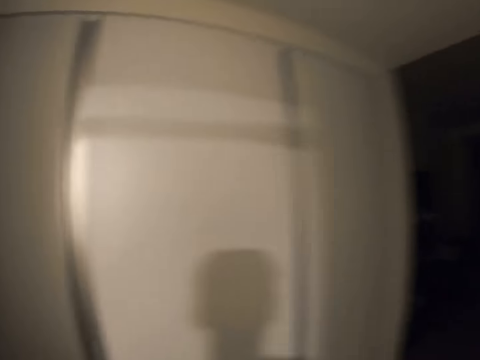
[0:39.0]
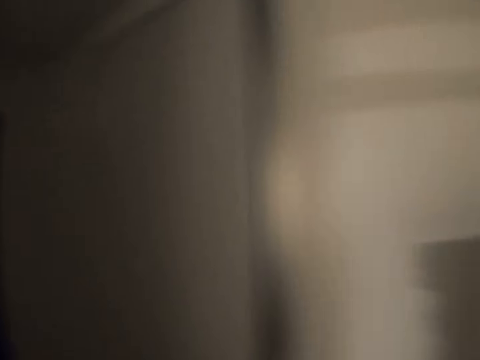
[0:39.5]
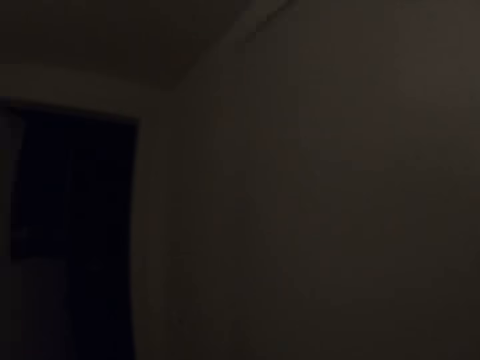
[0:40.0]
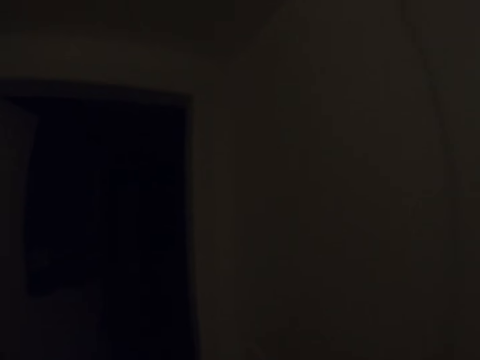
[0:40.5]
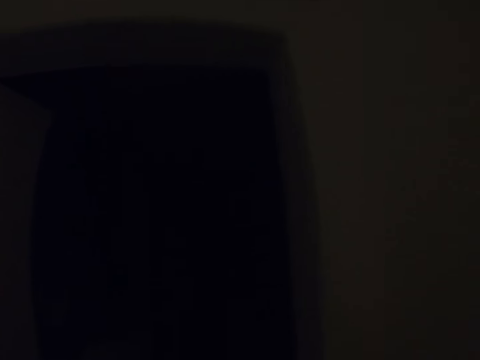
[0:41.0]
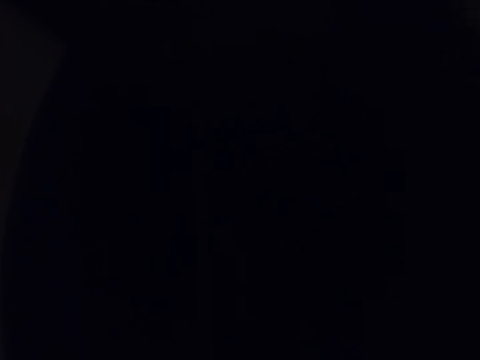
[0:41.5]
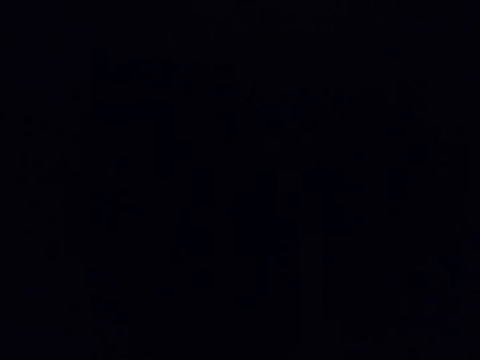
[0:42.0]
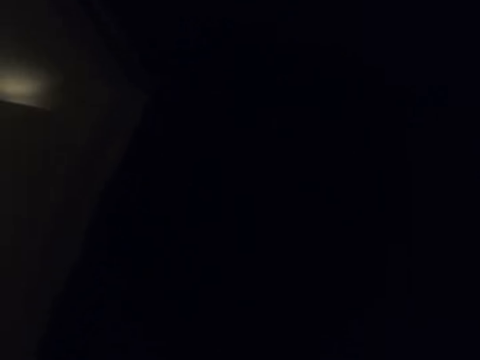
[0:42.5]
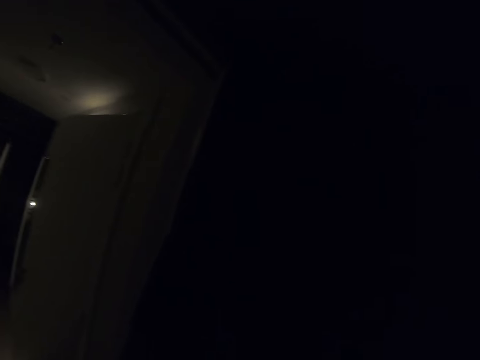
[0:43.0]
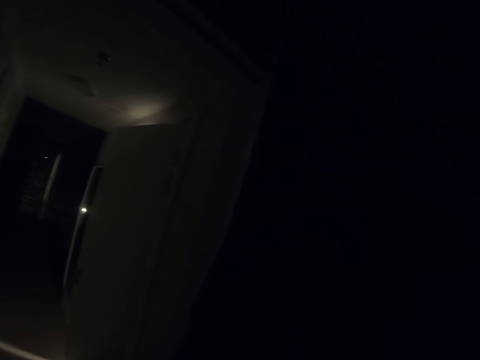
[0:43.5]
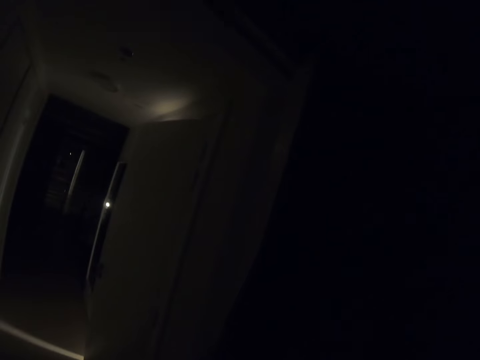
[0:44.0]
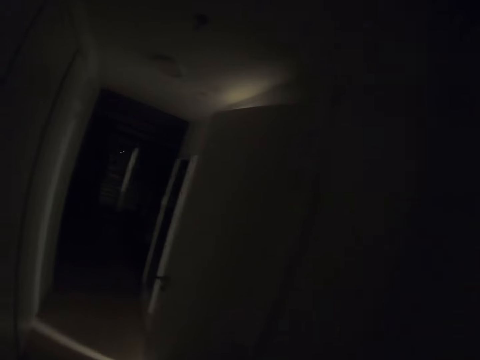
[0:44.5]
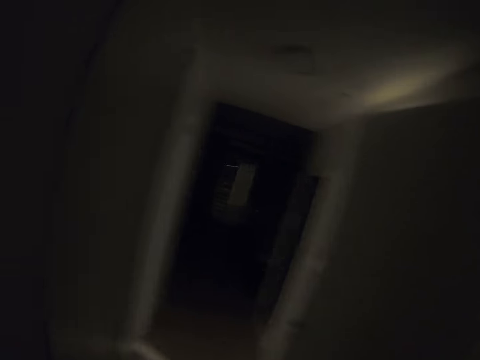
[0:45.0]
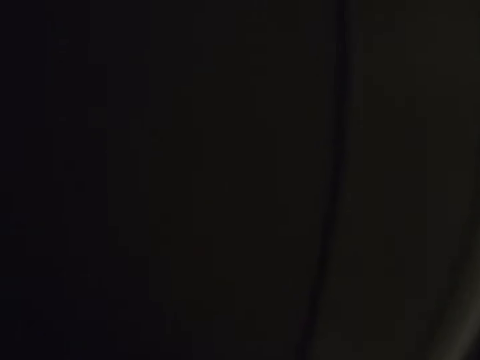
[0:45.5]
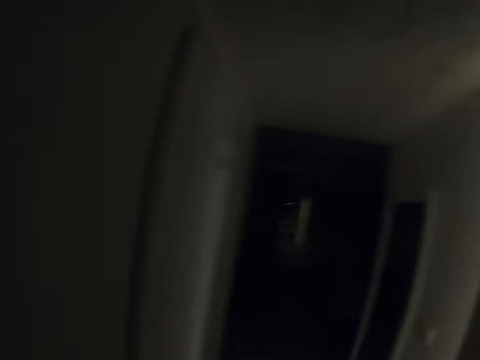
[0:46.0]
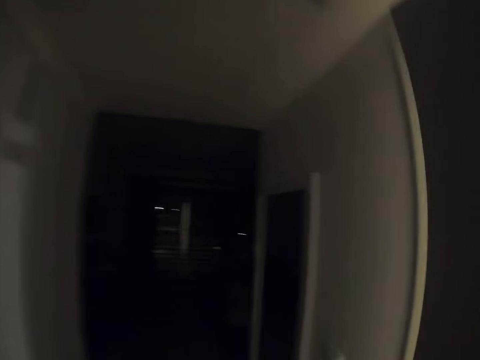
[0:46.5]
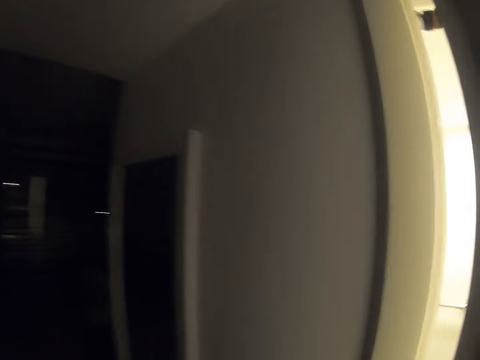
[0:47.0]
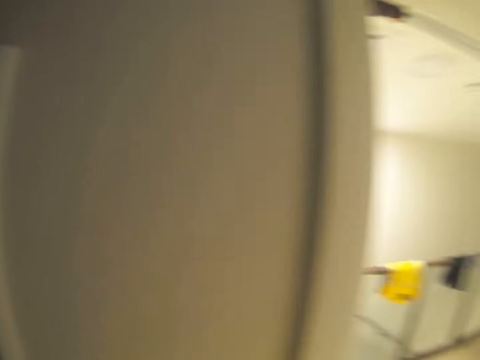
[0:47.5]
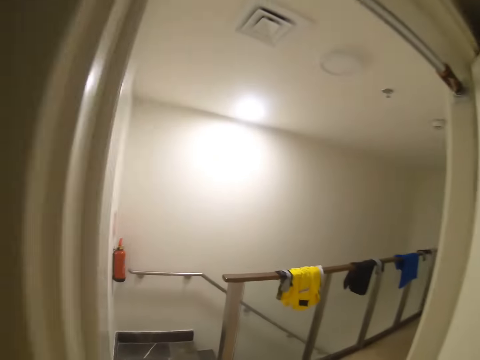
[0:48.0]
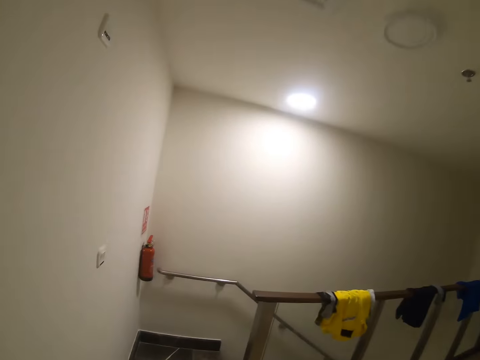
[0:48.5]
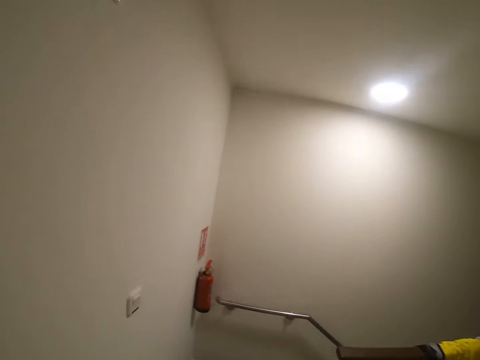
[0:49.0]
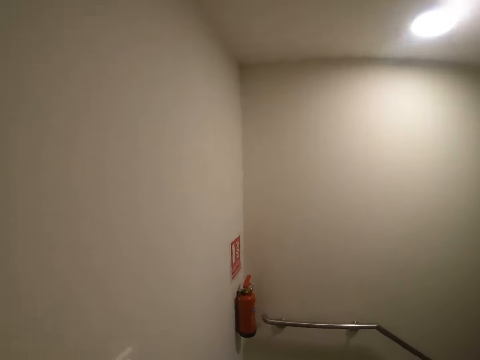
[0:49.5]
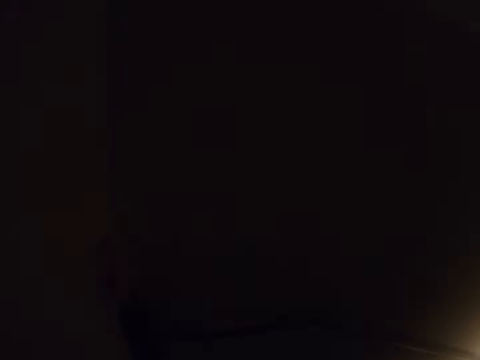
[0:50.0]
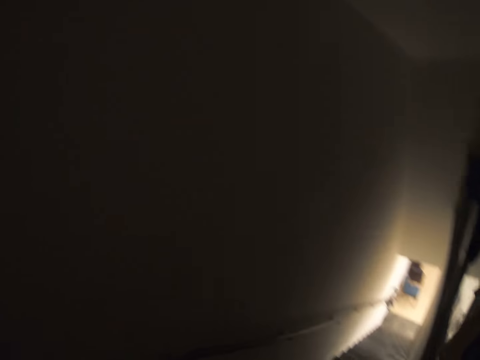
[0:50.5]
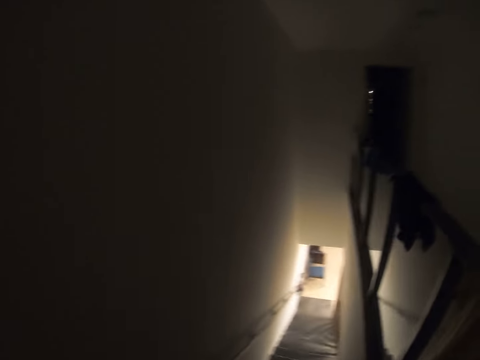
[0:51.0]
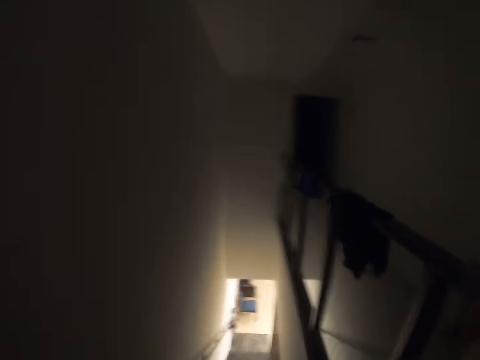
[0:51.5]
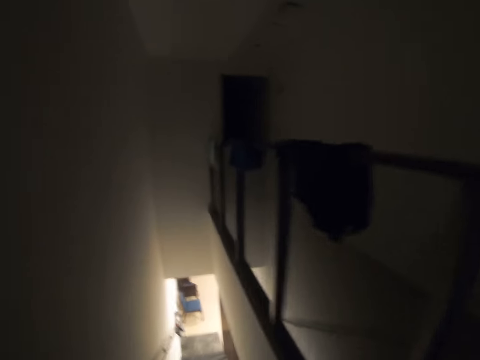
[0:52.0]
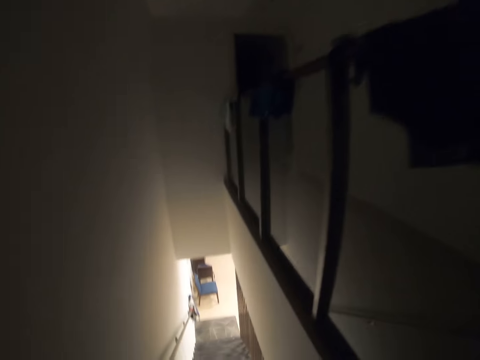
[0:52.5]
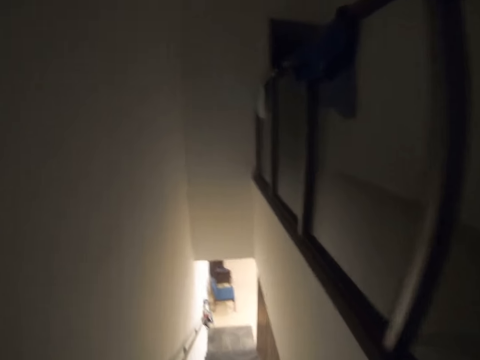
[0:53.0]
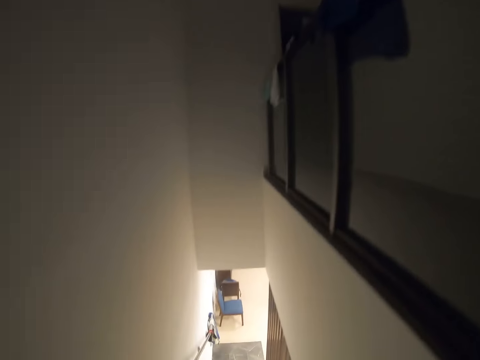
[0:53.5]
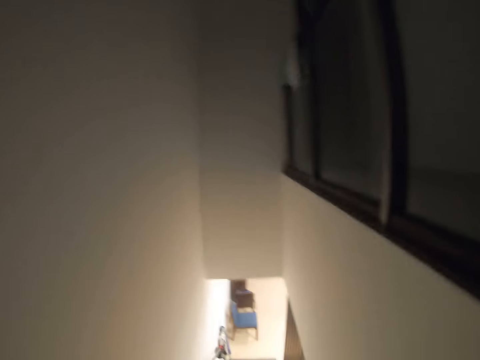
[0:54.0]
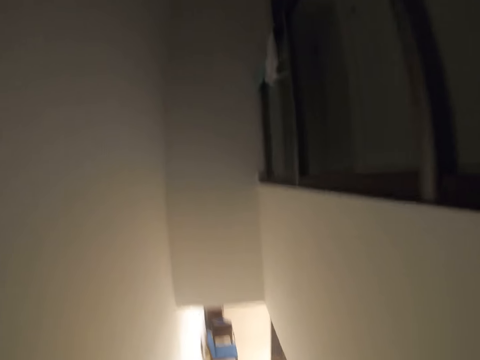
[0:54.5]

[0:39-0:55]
The camera wearer walks around. They look around. They walk around. They walk downstairs.

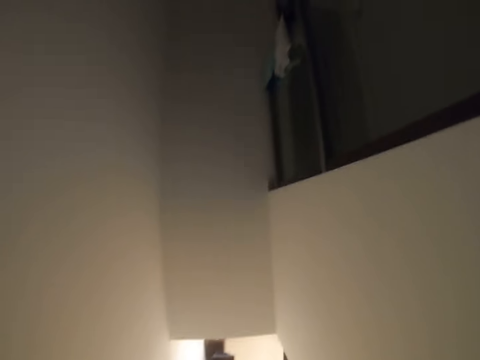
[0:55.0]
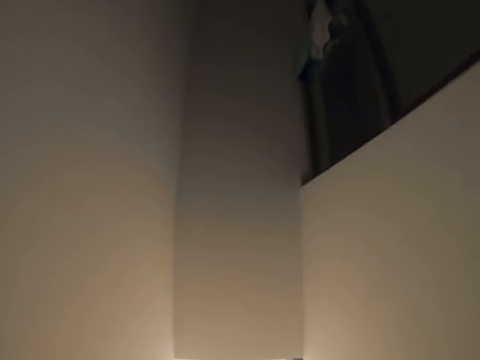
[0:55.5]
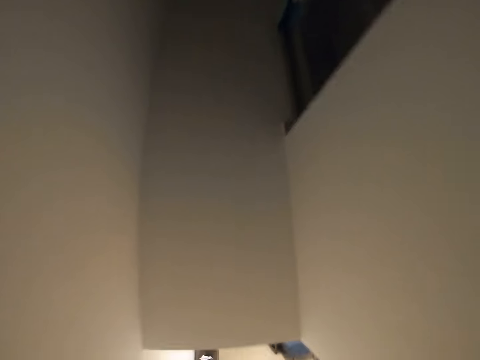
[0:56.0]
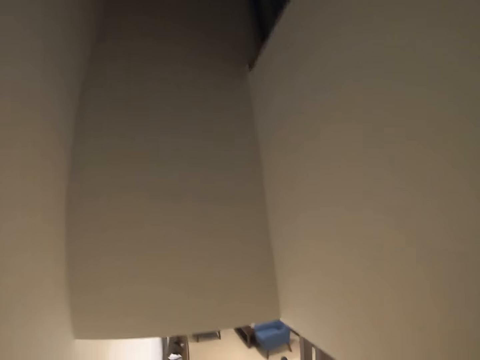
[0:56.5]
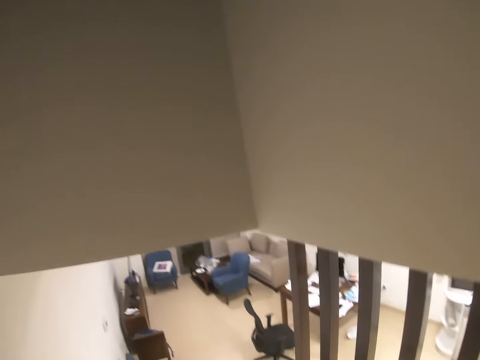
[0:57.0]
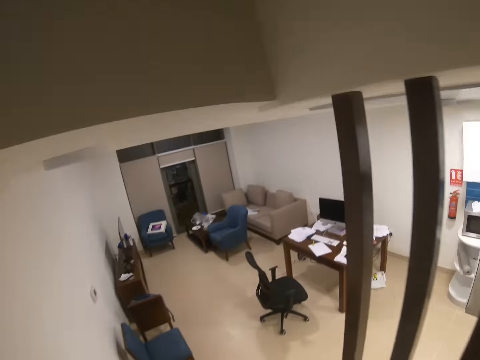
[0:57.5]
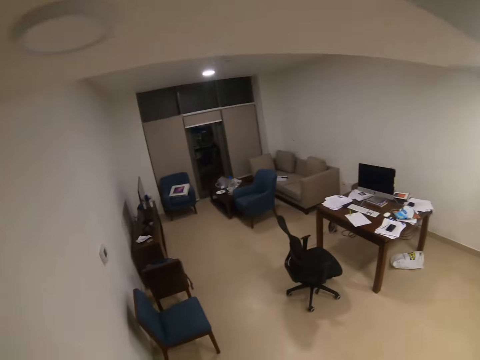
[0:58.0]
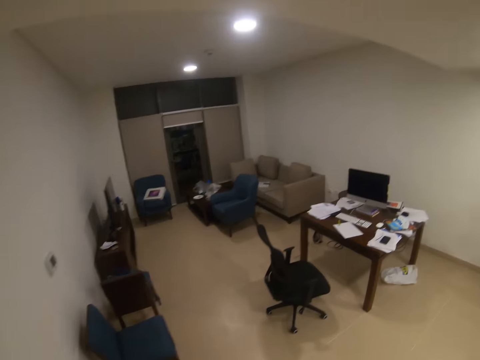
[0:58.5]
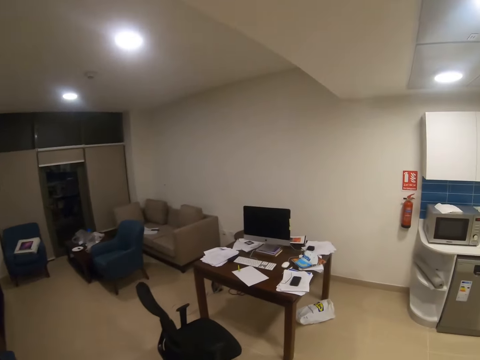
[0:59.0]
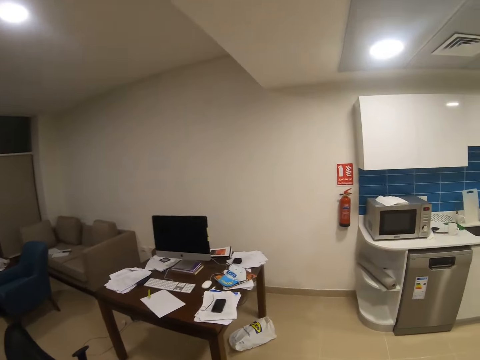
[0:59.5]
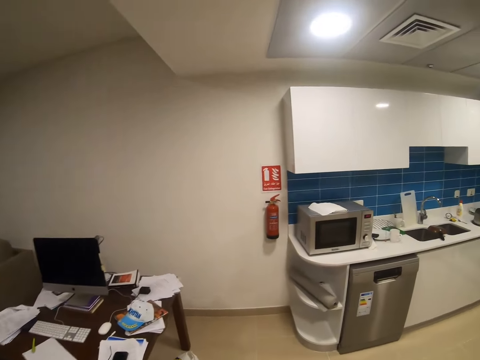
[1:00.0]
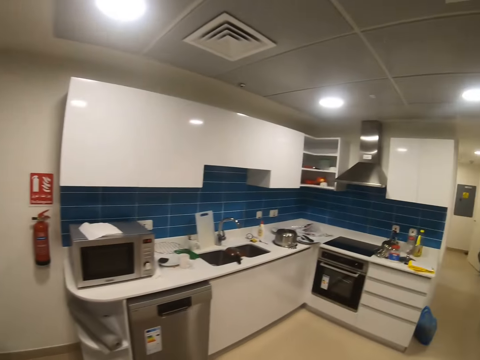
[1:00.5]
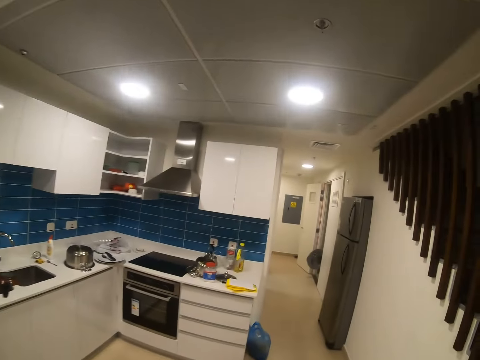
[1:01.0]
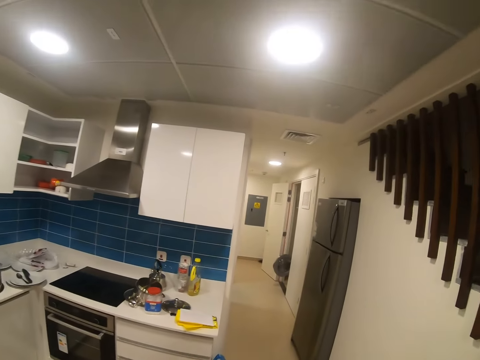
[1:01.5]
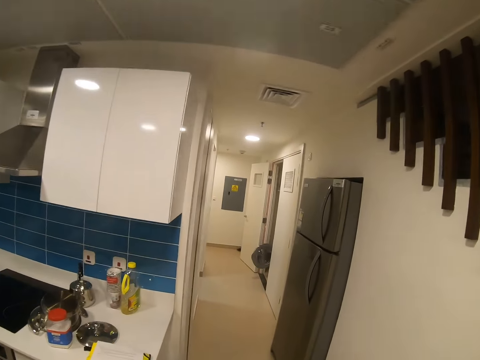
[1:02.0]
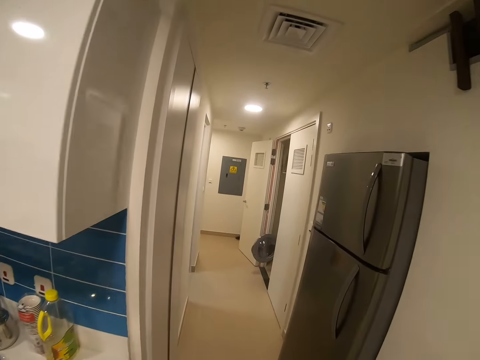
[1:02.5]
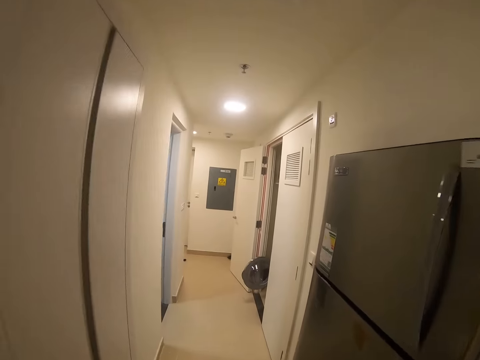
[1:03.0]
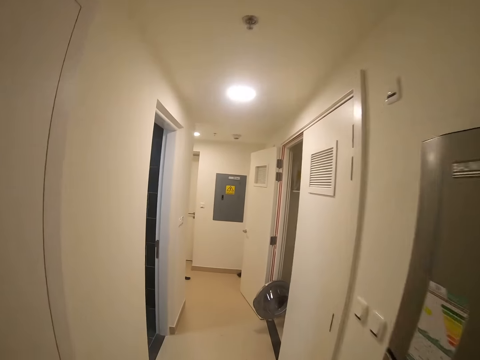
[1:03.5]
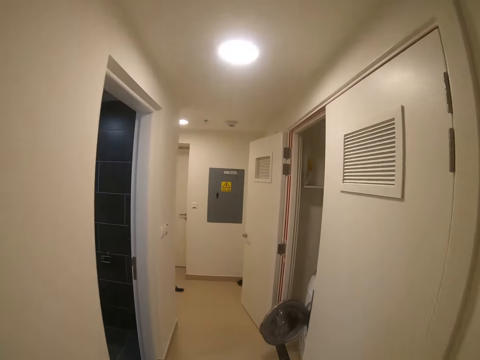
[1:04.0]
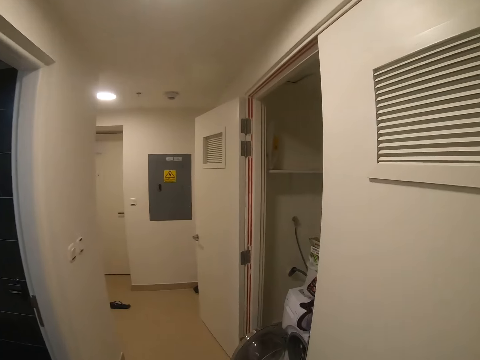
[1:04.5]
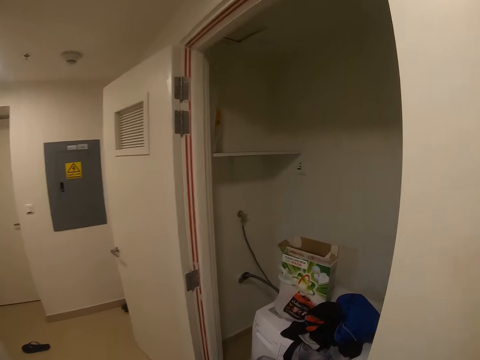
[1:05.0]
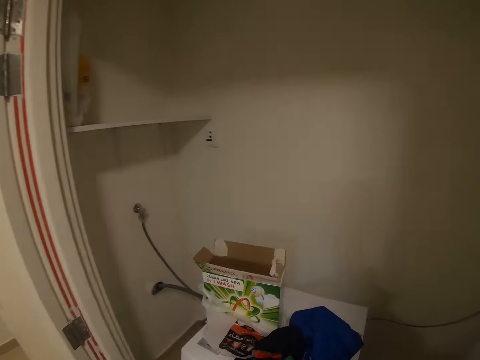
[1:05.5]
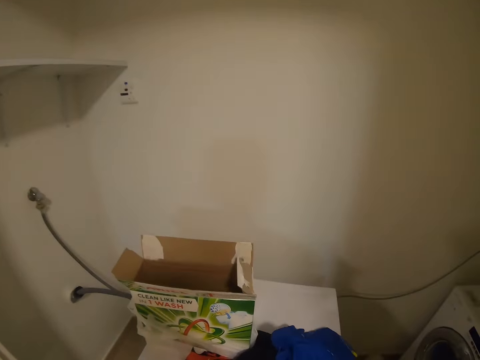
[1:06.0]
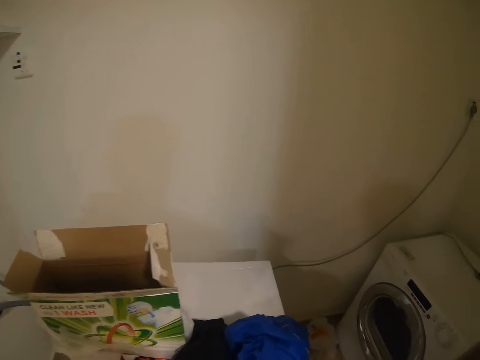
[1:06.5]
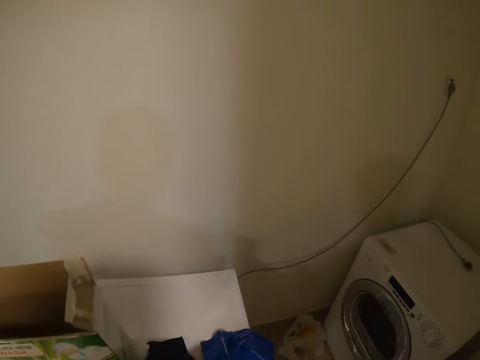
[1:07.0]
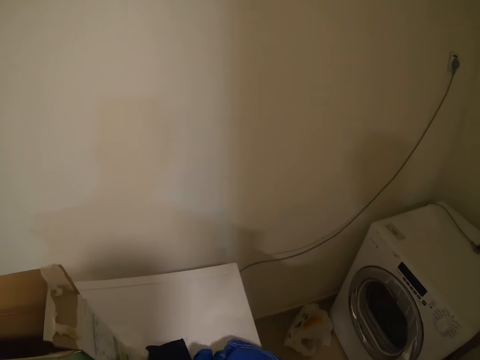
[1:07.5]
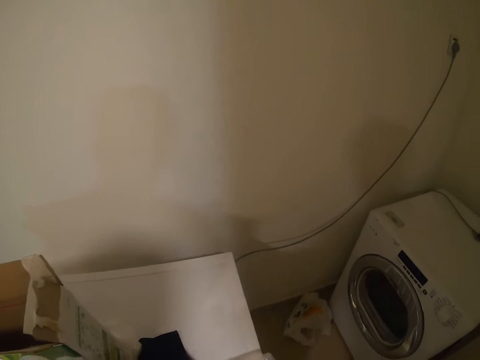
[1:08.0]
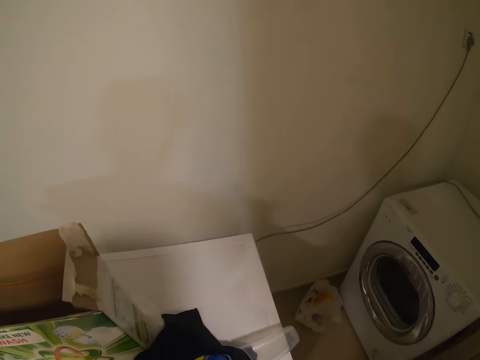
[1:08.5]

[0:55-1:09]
The camera wearer walks around the house. They pick up the clothes on the dry cleaner machine.
